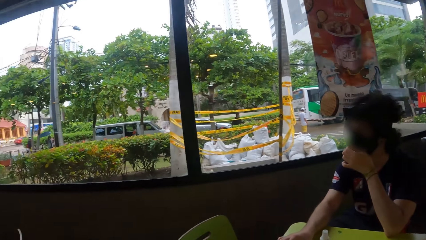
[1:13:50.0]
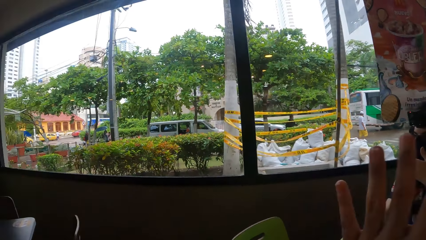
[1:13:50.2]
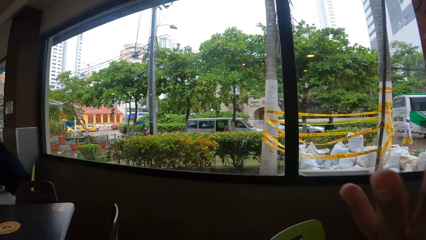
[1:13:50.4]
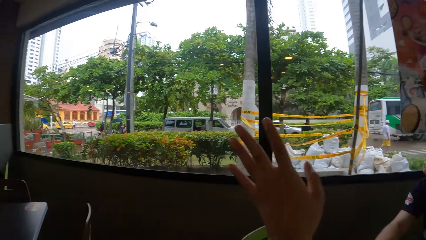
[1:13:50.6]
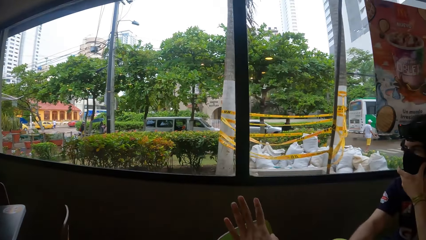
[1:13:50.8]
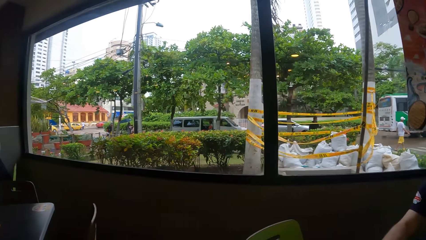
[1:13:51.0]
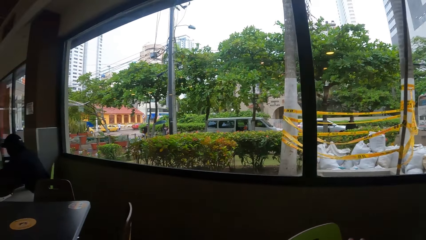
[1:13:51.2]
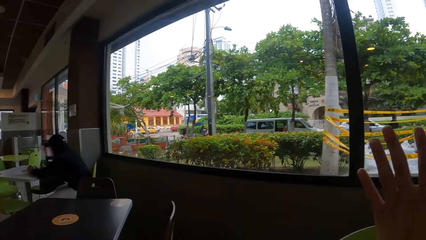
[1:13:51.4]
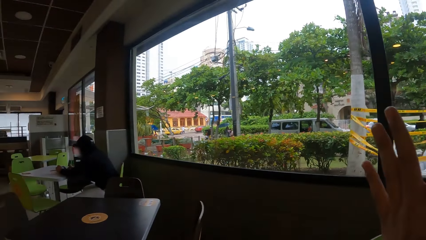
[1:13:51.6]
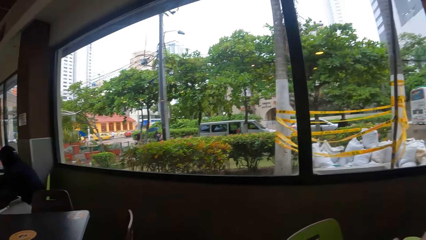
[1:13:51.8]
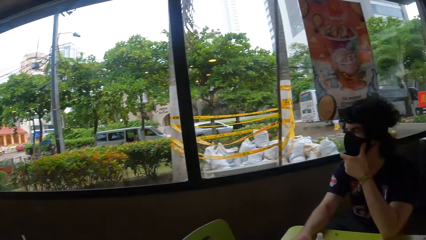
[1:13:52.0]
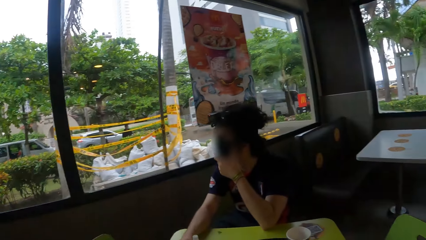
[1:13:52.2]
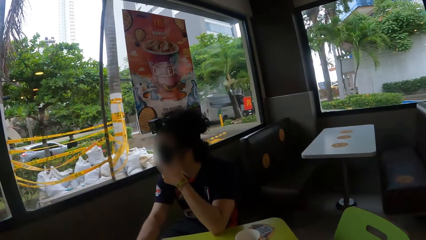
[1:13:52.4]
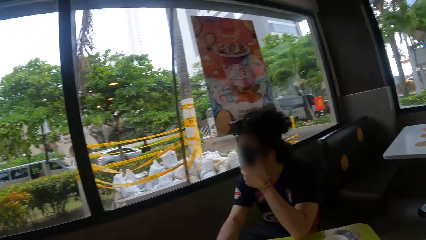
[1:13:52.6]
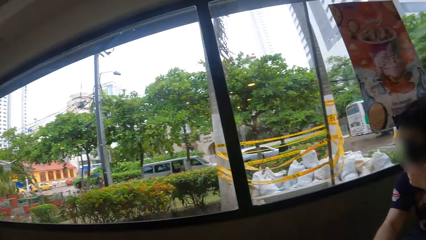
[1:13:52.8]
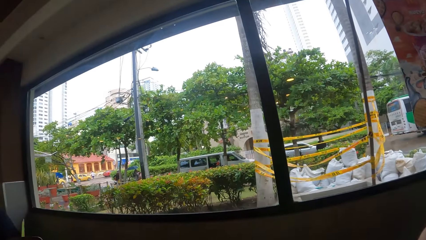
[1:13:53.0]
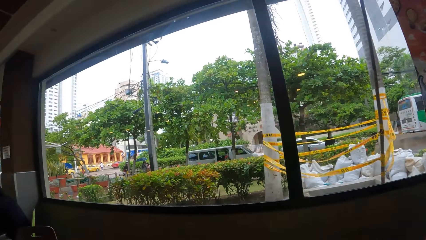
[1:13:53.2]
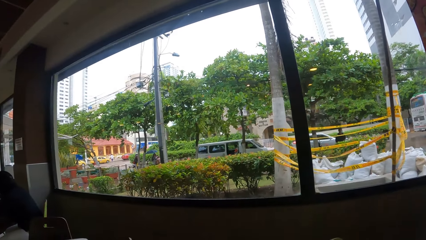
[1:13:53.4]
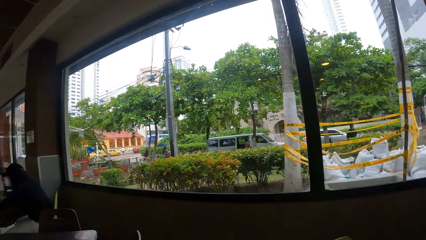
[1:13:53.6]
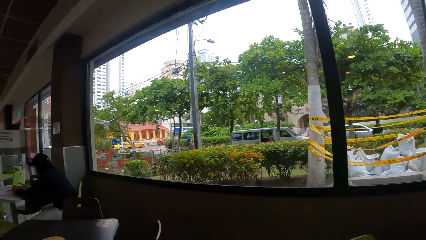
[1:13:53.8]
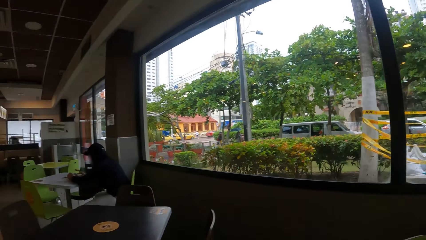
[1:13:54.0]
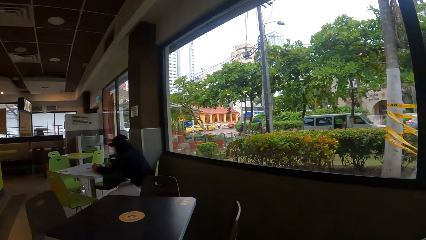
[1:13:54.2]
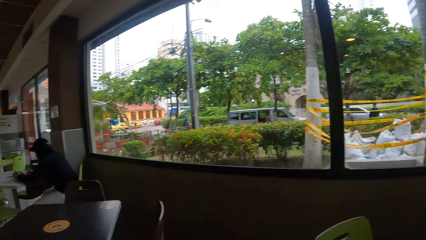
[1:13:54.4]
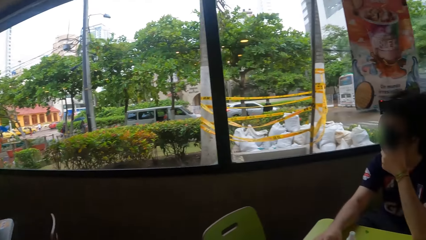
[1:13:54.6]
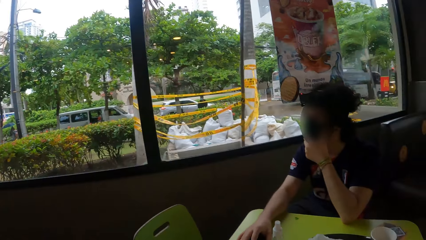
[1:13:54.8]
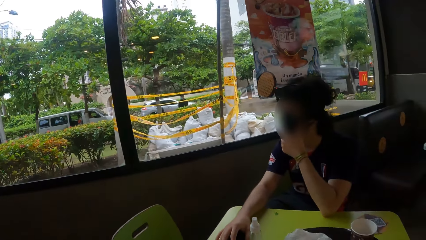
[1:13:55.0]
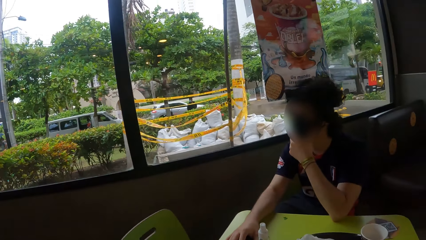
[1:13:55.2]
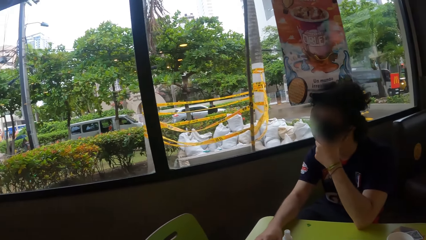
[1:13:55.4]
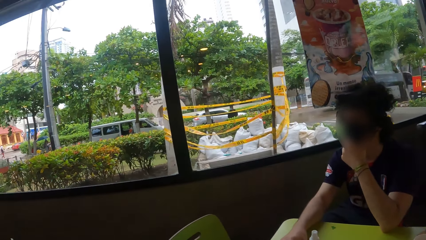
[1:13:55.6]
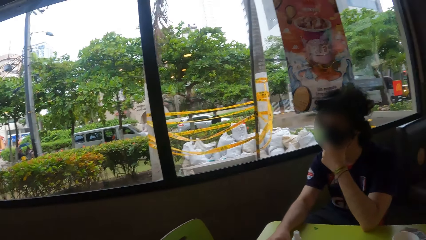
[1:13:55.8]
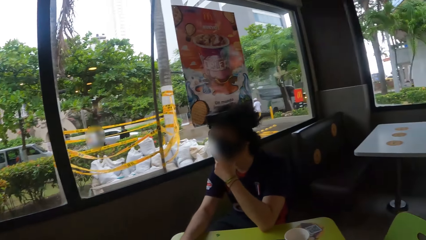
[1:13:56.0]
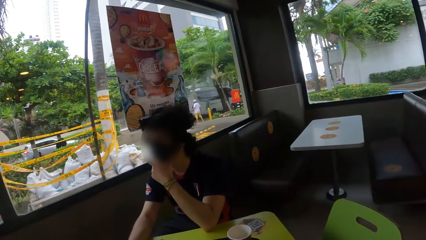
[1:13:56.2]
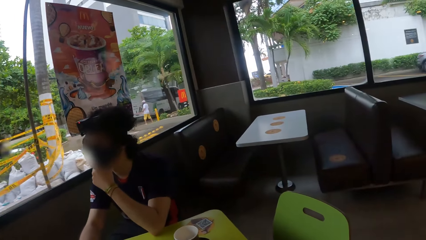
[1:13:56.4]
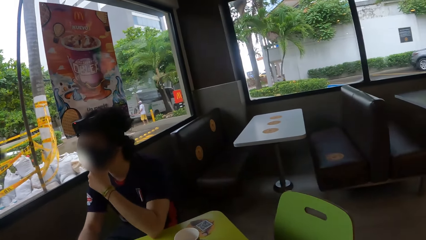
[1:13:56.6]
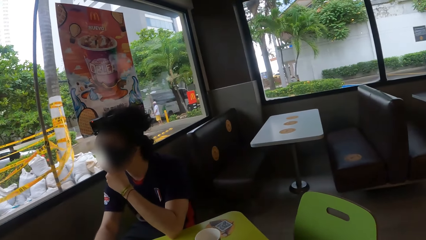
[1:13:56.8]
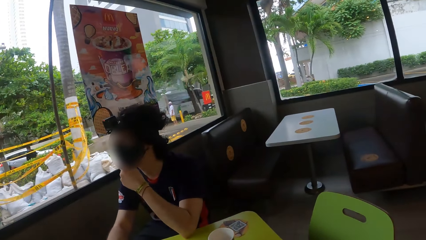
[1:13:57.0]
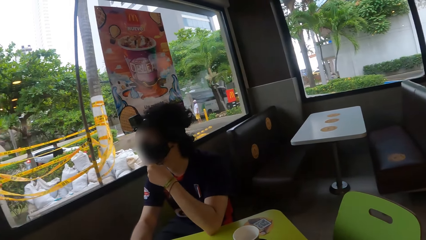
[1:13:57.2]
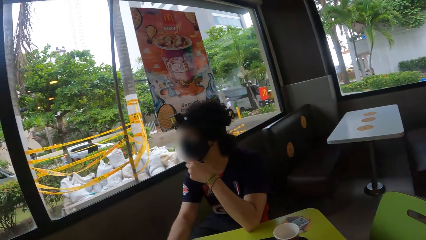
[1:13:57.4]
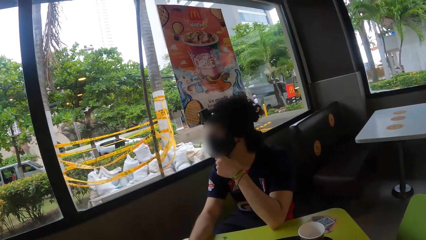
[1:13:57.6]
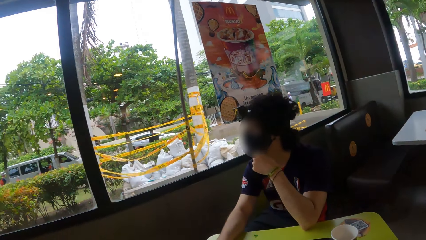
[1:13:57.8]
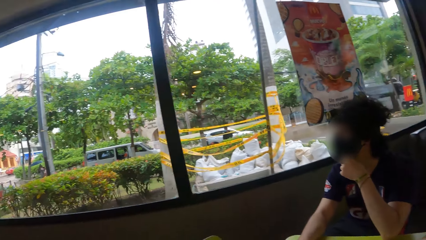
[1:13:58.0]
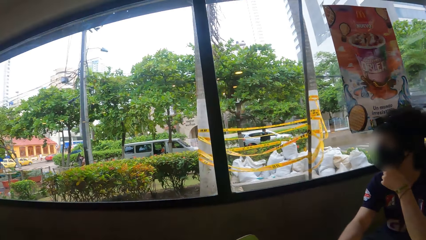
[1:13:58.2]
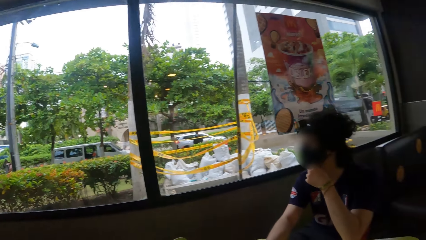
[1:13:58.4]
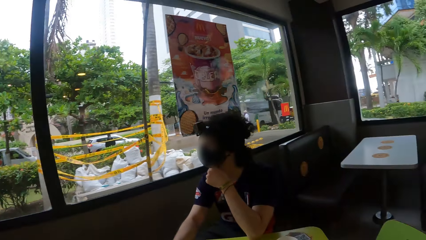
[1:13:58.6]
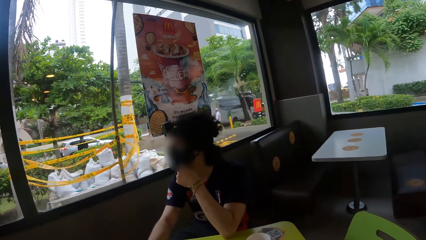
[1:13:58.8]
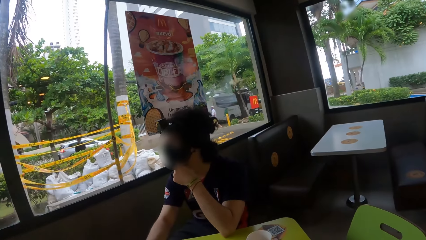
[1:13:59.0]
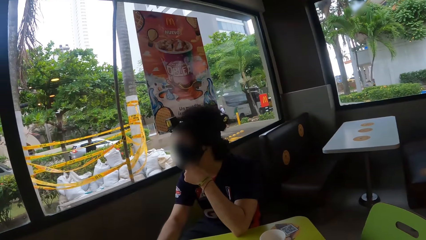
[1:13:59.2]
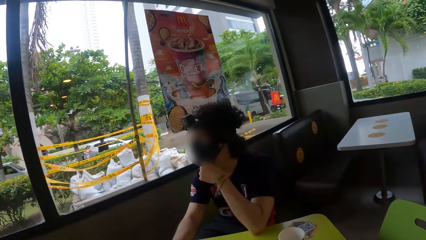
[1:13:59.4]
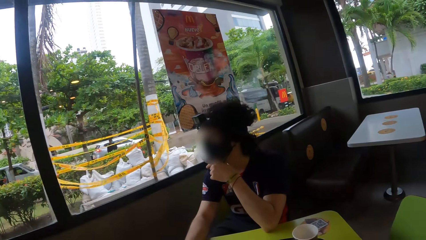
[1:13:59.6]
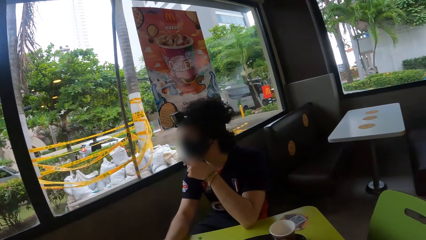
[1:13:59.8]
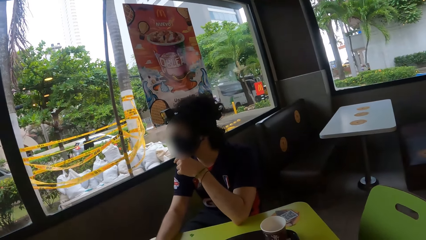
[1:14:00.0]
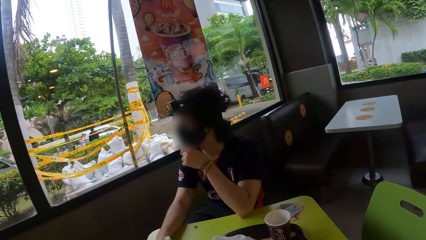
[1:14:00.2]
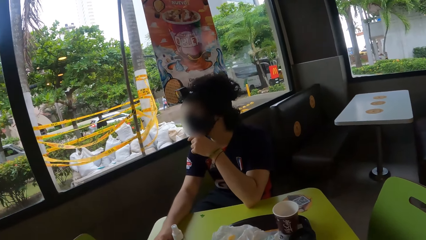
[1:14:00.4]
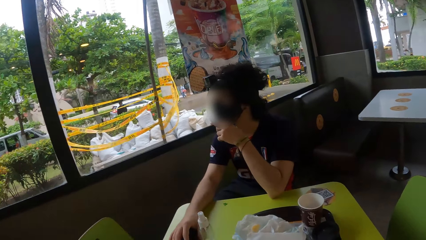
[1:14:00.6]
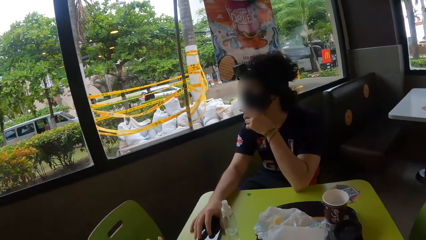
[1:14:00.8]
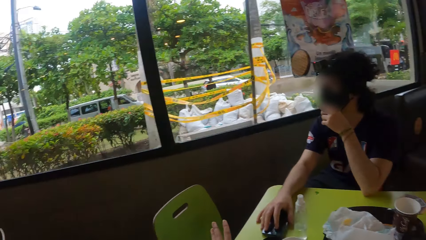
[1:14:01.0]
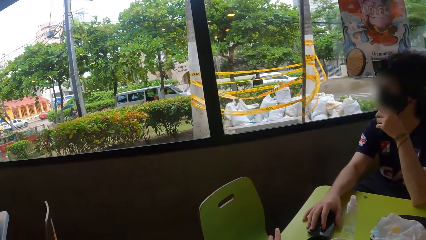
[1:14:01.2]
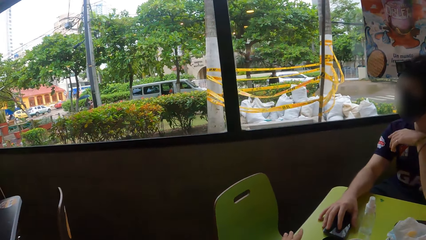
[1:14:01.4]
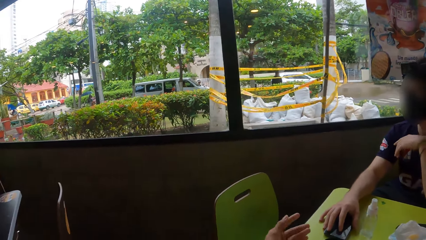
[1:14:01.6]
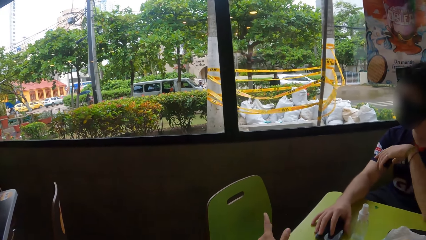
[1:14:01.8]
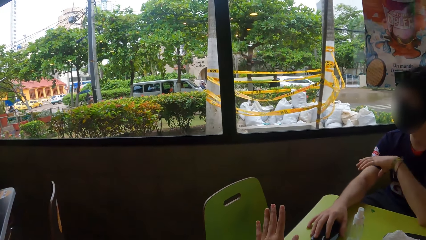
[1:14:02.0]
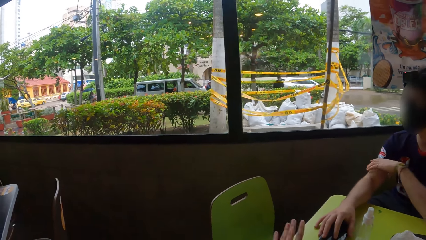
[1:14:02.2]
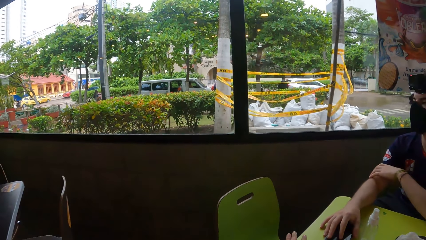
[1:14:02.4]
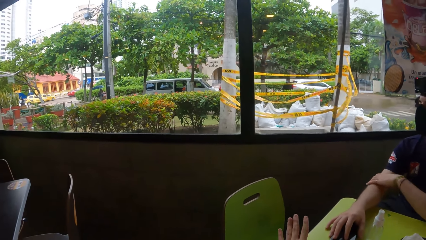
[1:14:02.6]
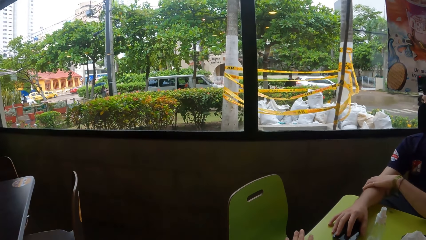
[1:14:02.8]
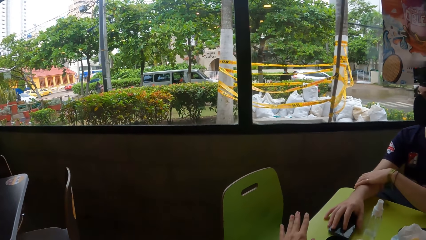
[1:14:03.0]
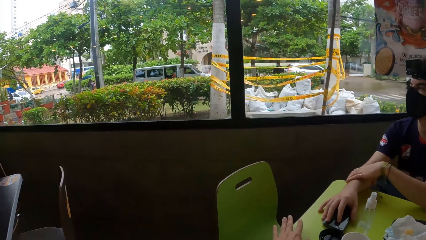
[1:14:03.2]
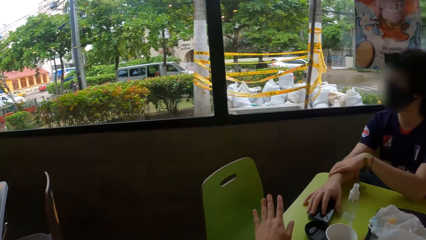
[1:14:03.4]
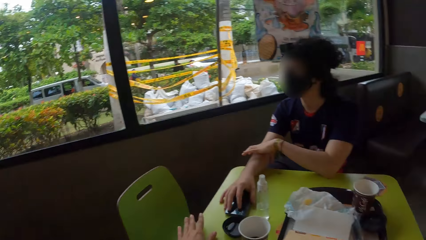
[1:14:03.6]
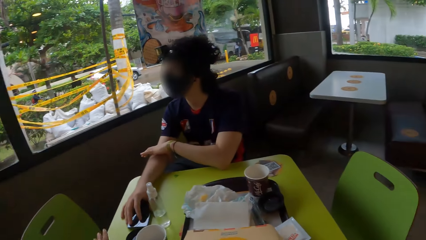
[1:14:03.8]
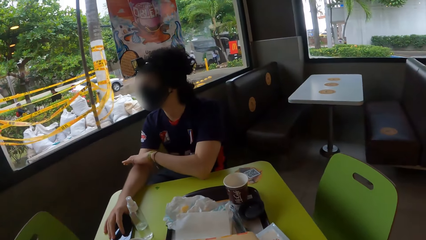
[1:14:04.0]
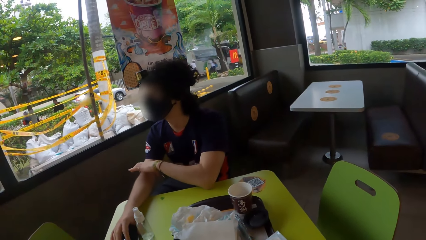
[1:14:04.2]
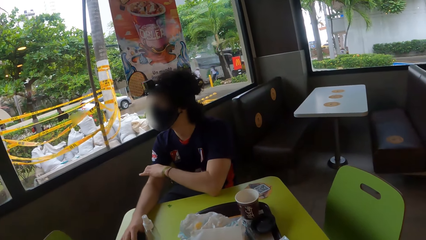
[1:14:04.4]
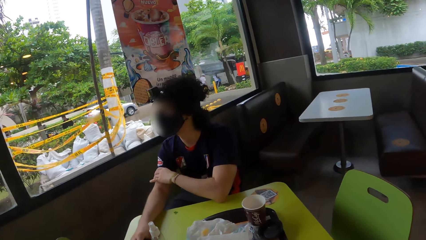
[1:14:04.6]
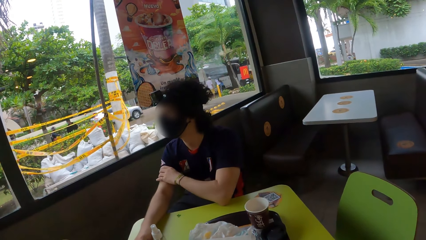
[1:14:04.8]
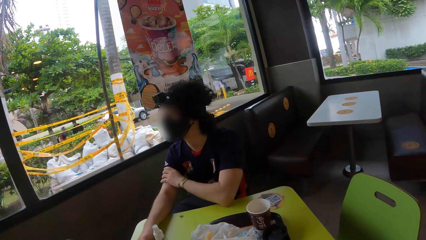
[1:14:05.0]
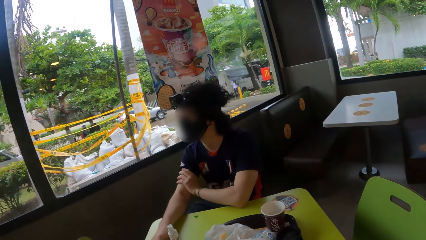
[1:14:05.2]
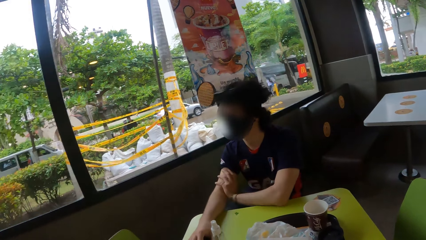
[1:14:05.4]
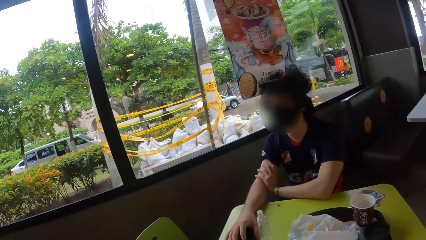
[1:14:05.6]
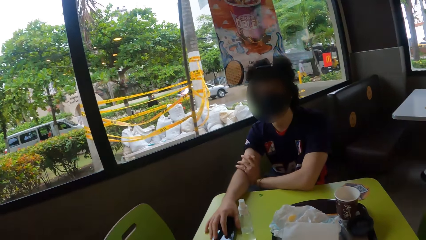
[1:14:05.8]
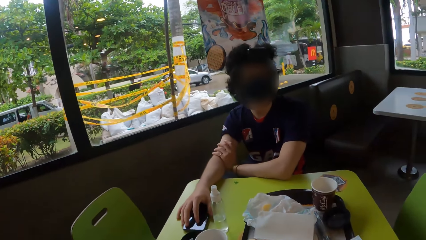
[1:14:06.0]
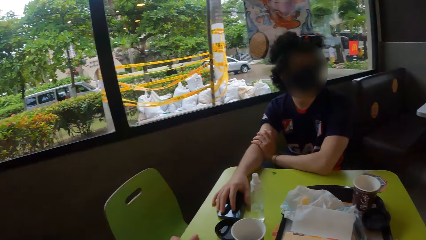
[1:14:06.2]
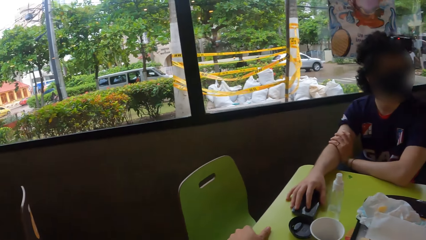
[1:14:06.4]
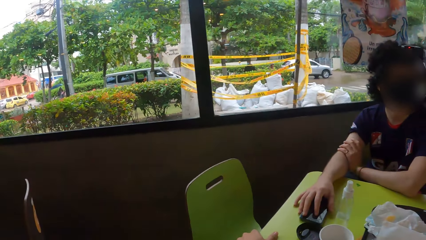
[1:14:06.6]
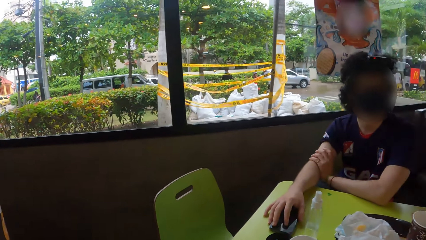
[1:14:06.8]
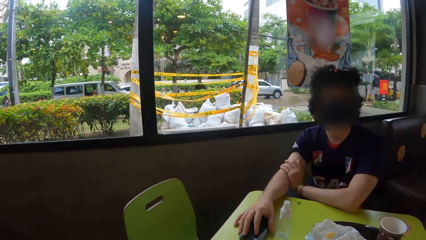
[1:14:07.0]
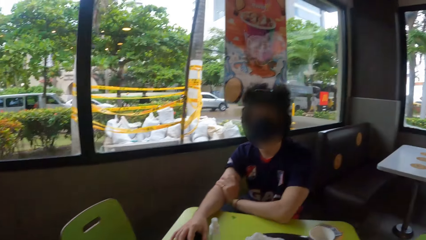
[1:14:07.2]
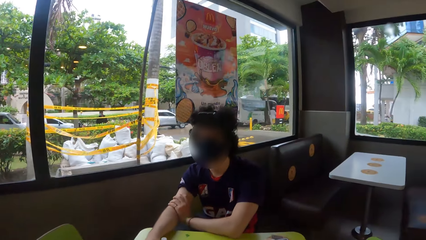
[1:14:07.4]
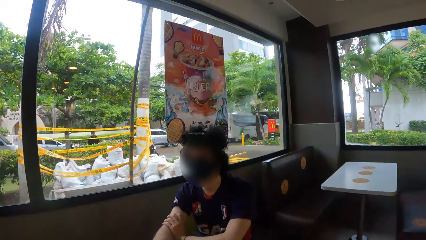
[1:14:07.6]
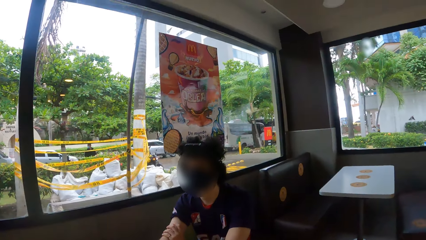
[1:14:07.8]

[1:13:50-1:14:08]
The camera wearer looks around.
